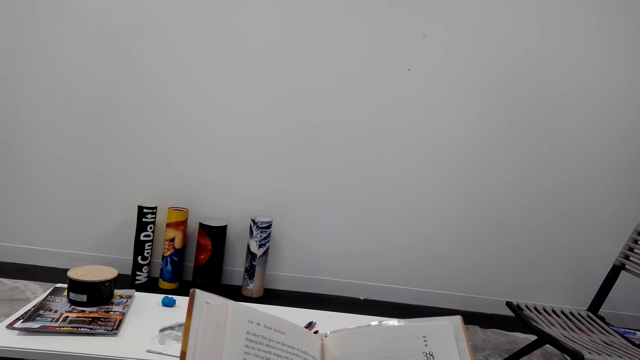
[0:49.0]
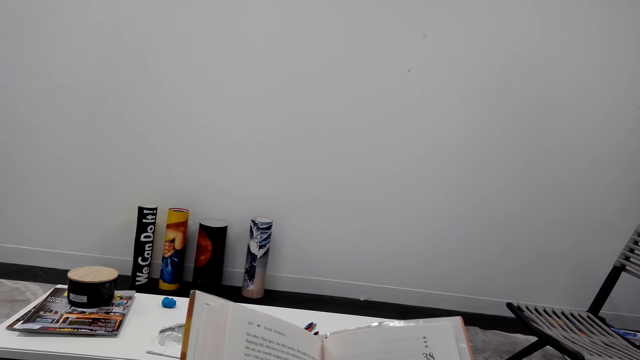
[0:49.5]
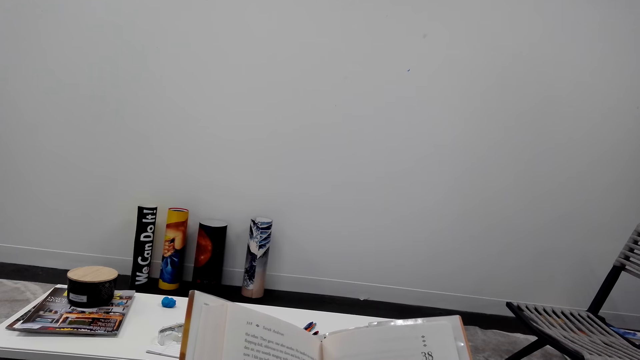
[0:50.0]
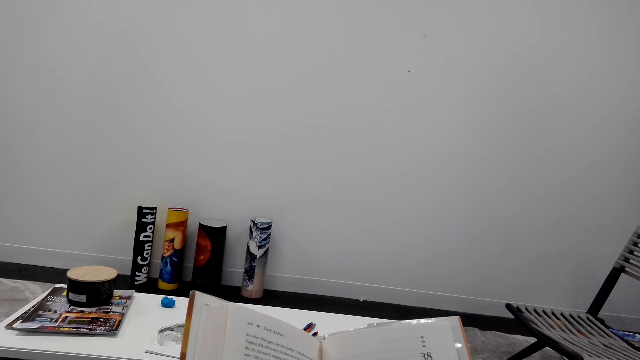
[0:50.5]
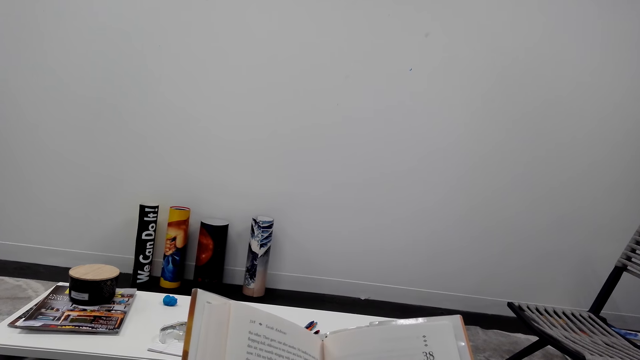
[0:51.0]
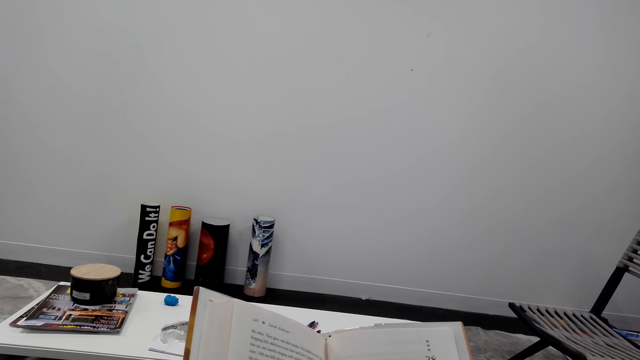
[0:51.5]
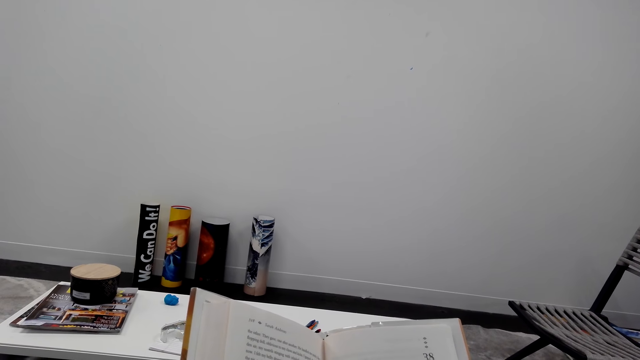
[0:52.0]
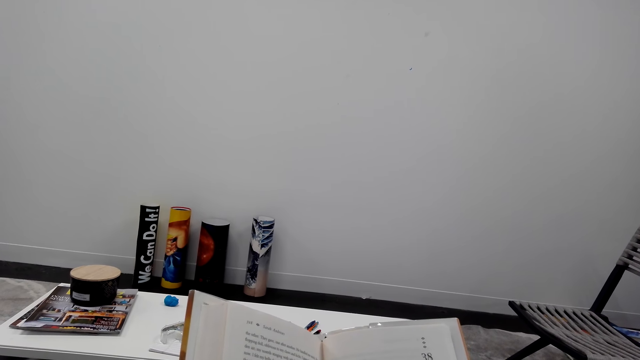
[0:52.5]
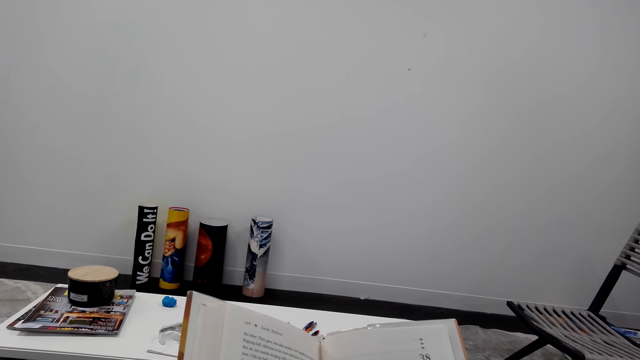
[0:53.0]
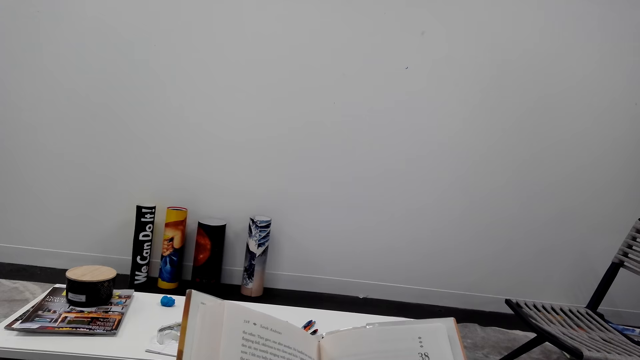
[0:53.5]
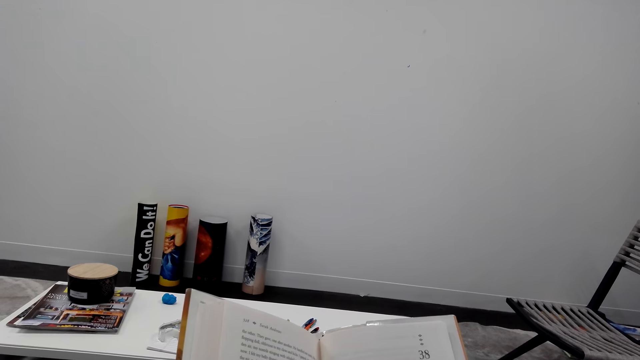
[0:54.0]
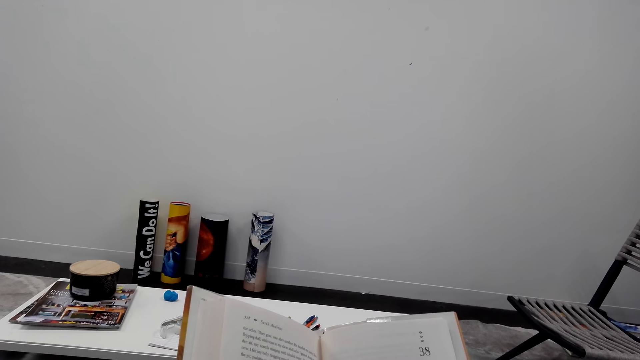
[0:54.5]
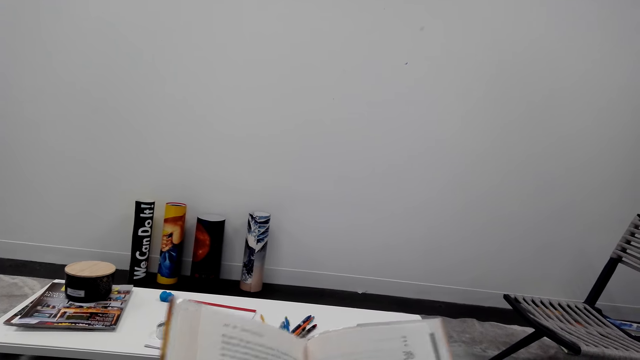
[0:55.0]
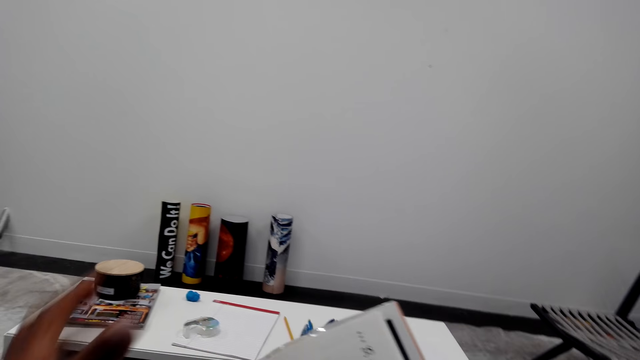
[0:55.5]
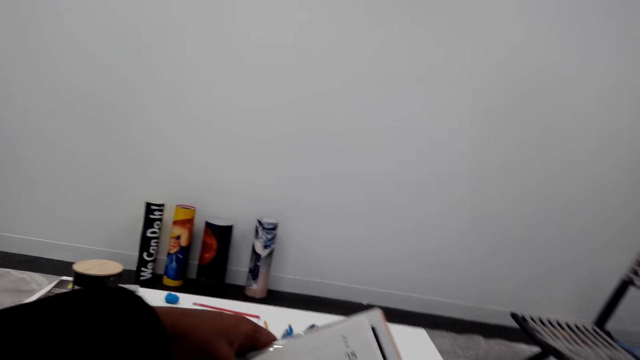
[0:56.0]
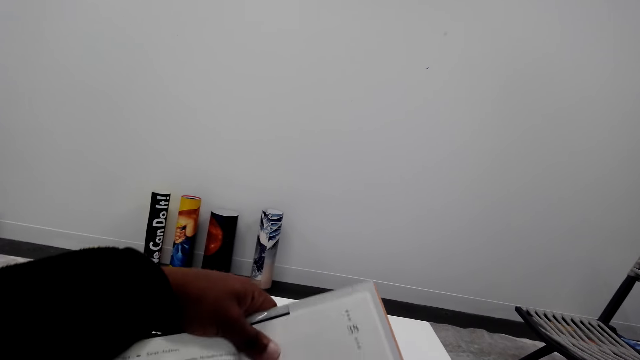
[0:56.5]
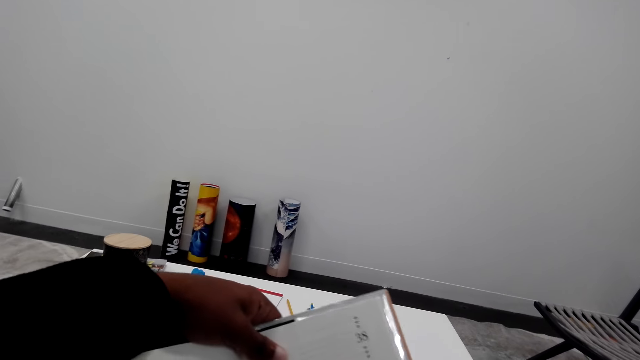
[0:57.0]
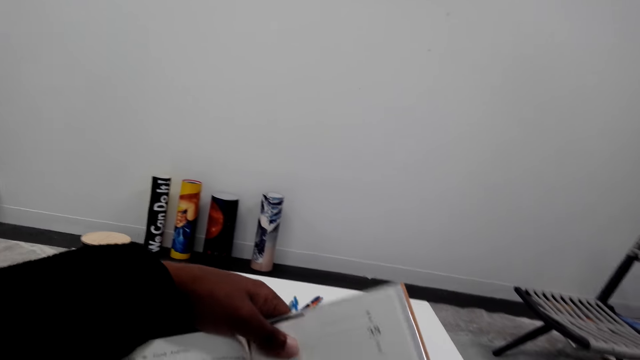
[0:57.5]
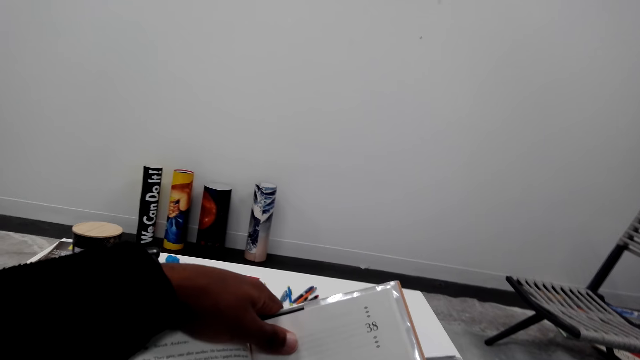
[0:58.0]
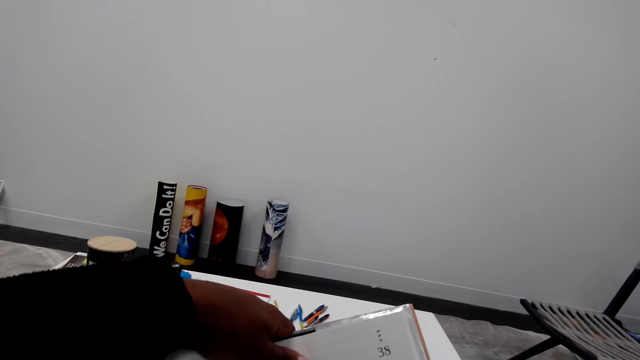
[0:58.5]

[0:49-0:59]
The camera wearer holds the book with both hands.

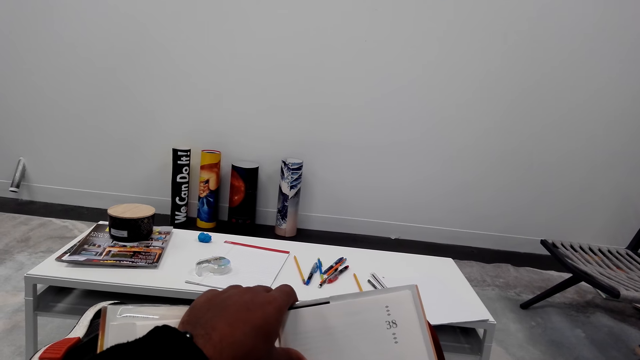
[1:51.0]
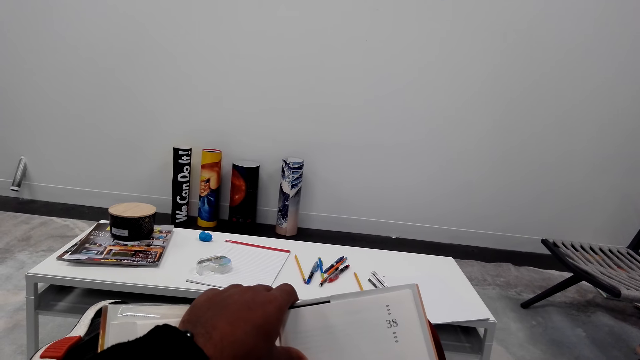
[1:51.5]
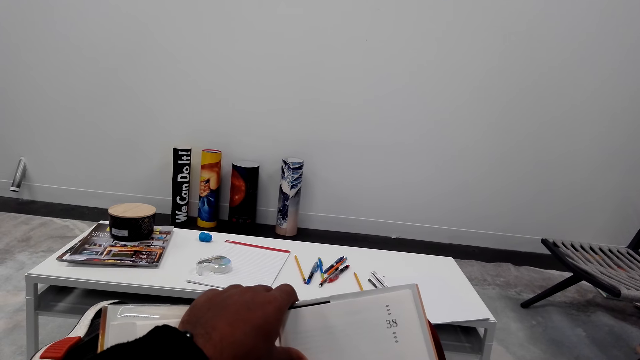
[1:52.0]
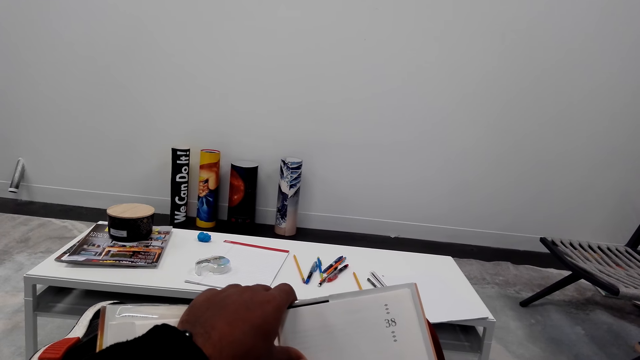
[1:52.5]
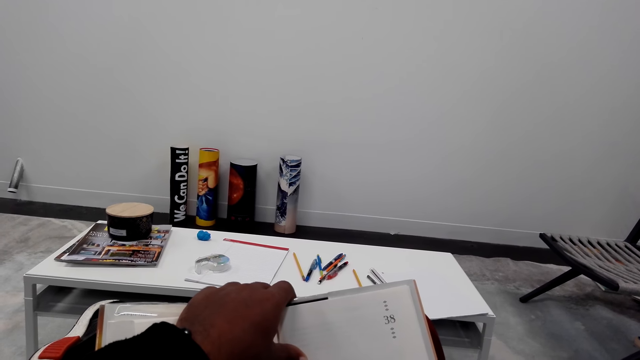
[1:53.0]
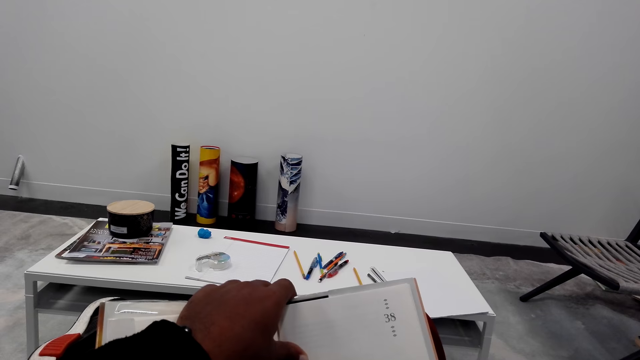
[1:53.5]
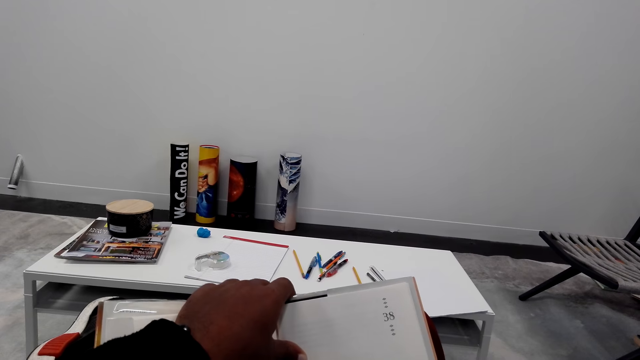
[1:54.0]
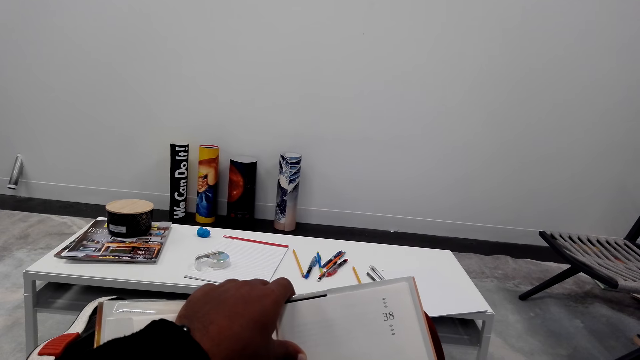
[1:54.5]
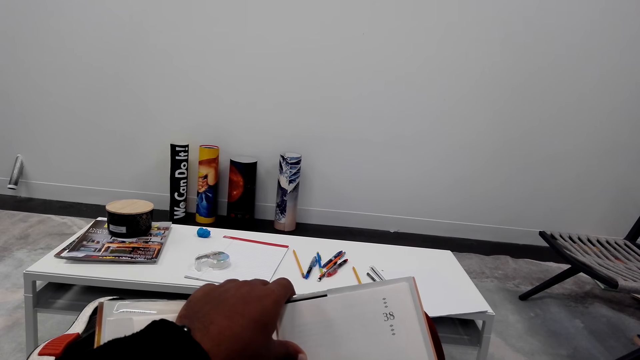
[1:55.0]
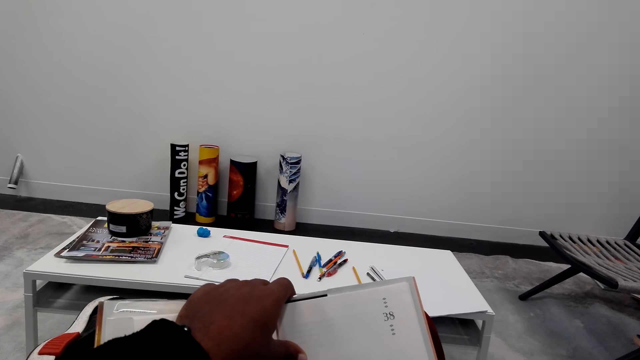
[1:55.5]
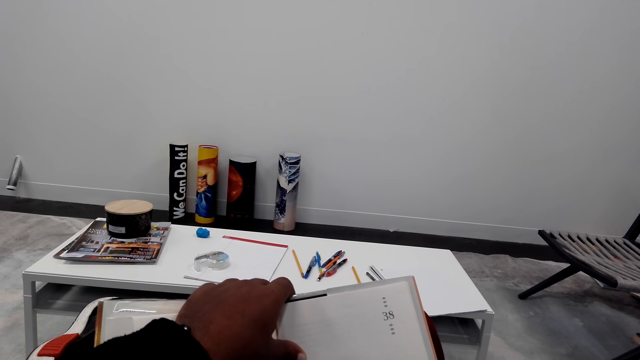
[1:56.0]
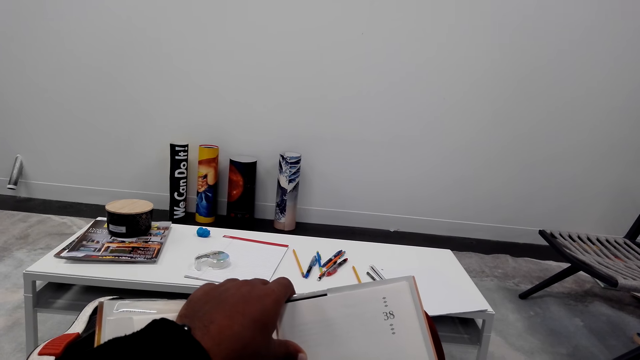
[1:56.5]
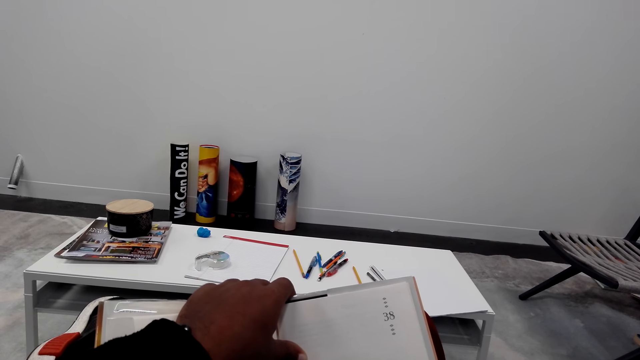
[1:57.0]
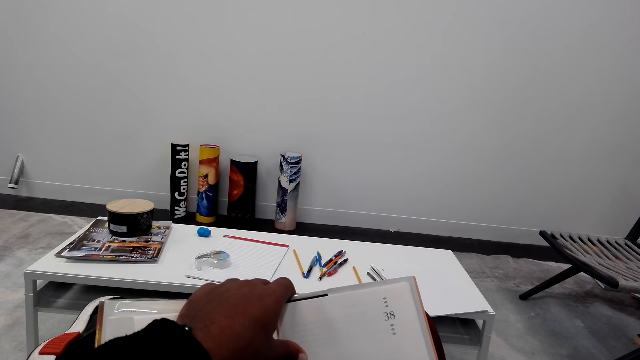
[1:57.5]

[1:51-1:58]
The camera wearer reads the book.

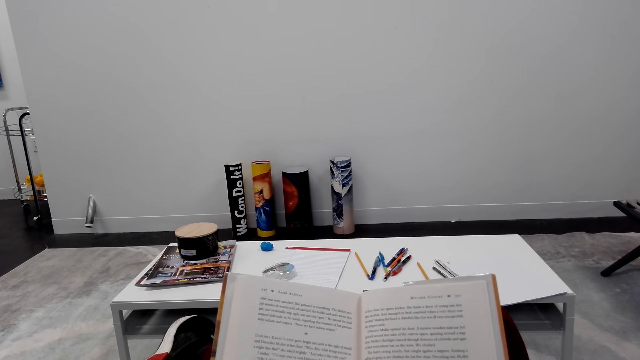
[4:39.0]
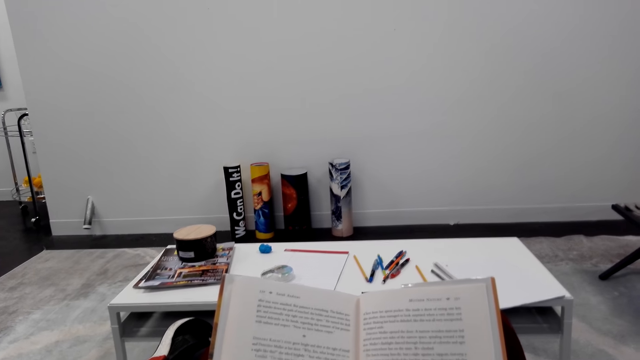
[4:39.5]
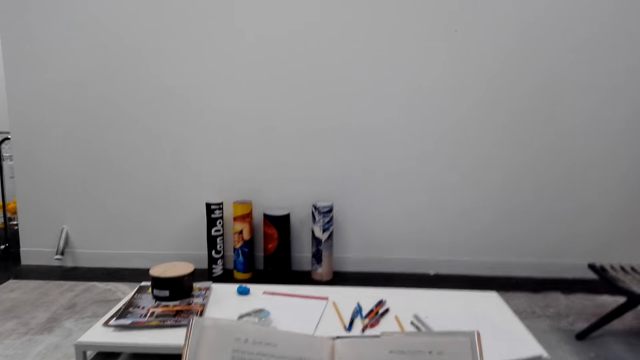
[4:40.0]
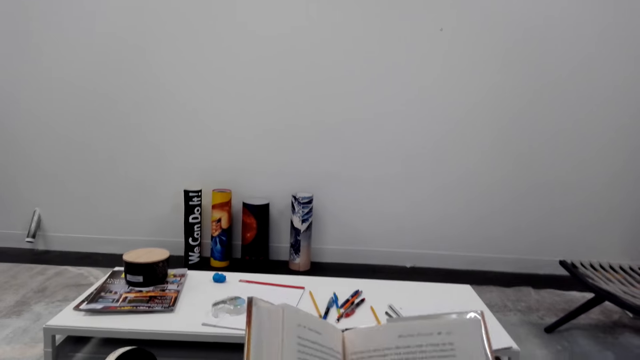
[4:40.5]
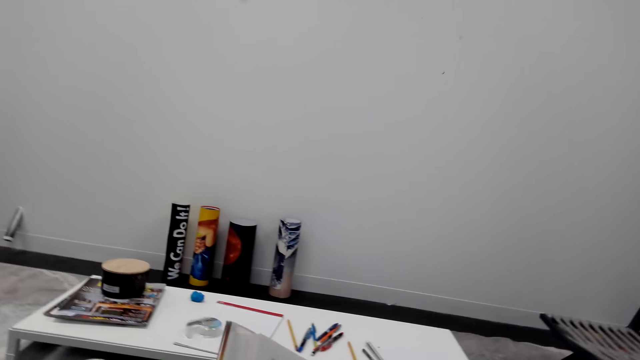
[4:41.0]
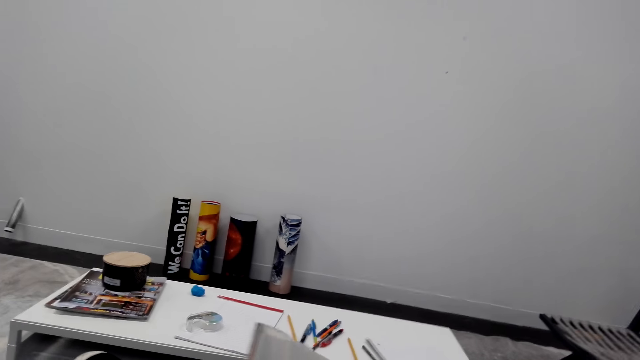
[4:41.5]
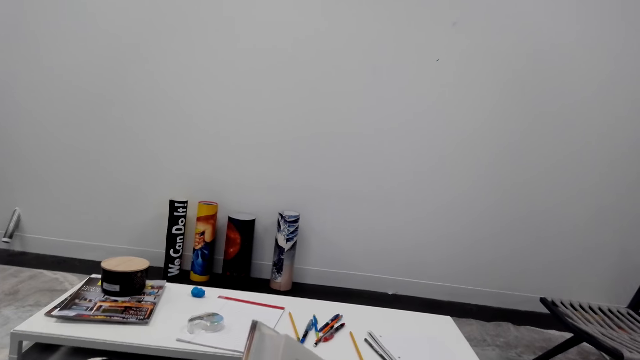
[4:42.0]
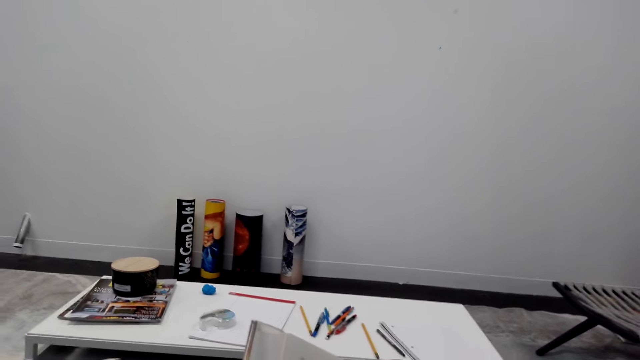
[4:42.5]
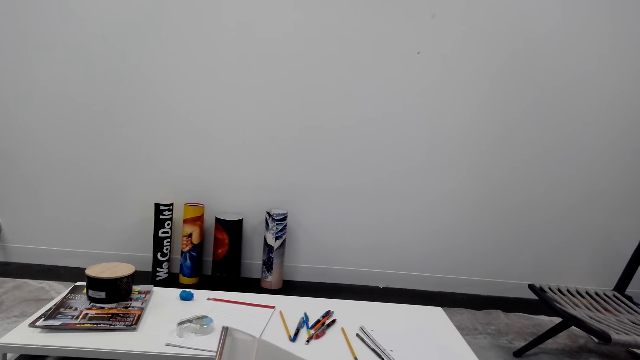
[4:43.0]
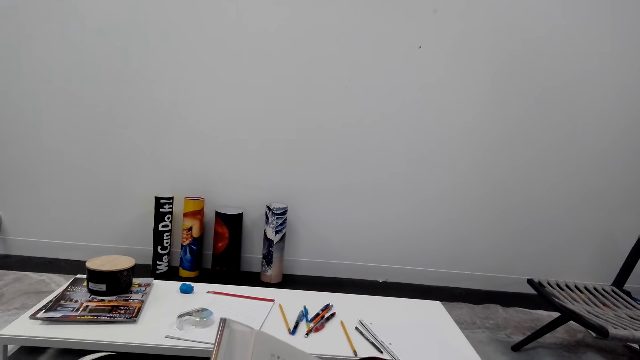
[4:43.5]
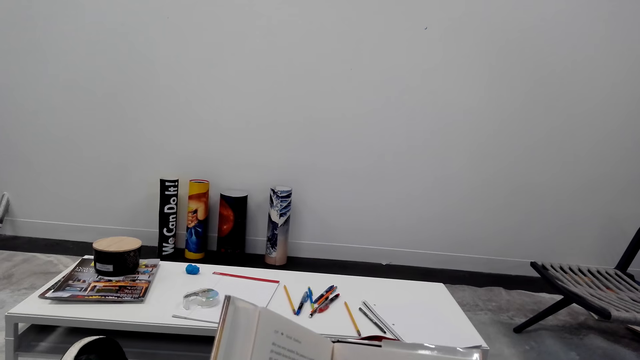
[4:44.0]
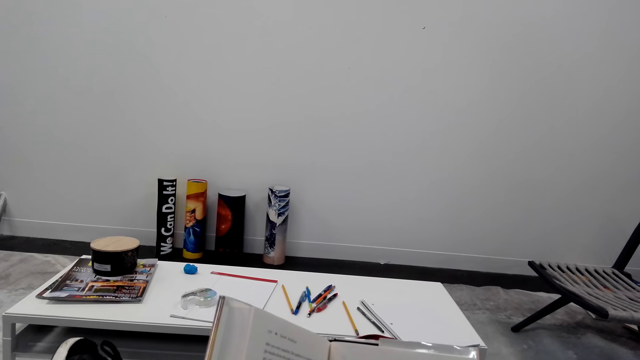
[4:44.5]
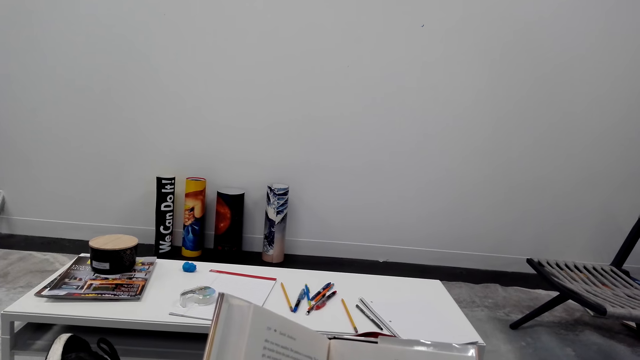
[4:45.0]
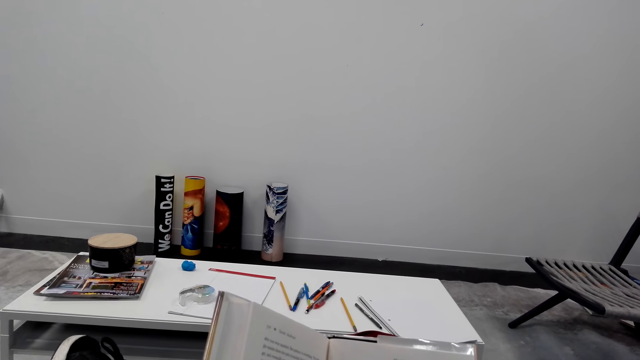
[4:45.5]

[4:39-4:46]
The camera wearer flips the book.
